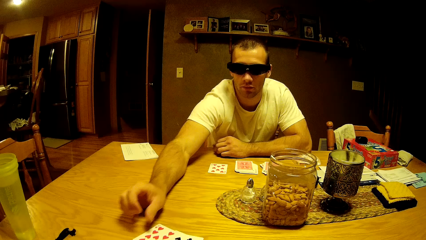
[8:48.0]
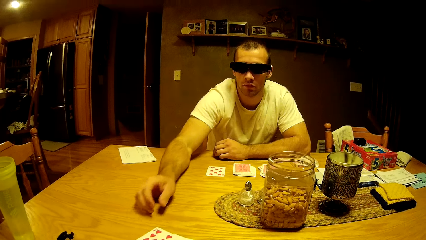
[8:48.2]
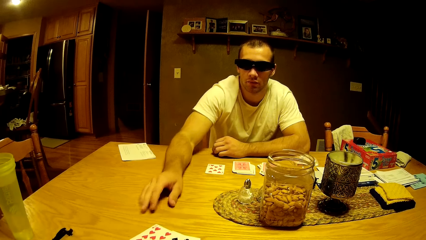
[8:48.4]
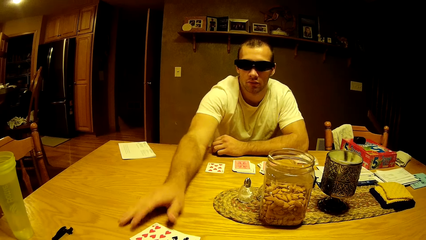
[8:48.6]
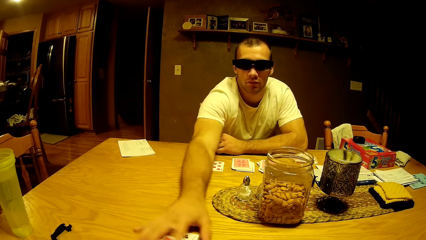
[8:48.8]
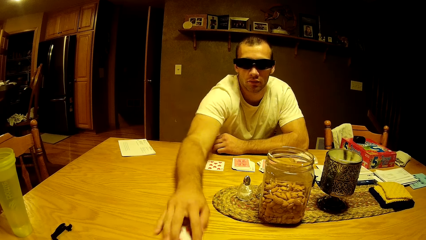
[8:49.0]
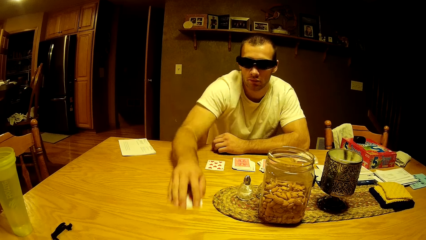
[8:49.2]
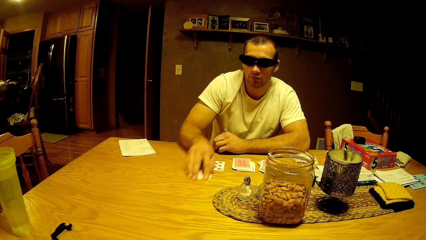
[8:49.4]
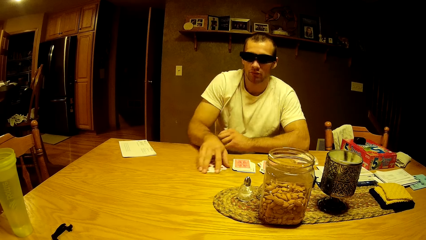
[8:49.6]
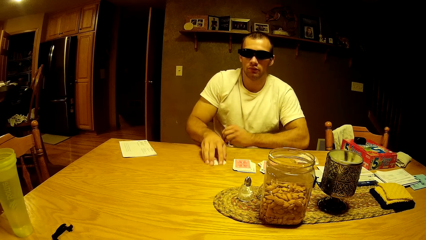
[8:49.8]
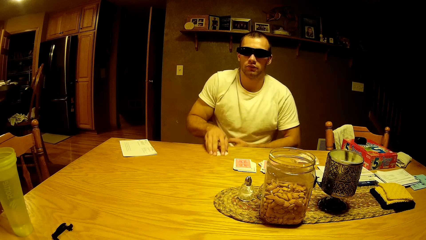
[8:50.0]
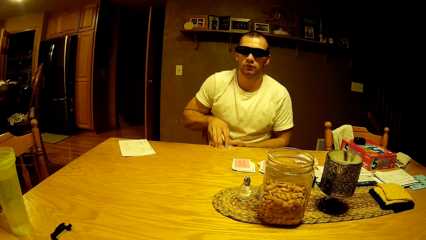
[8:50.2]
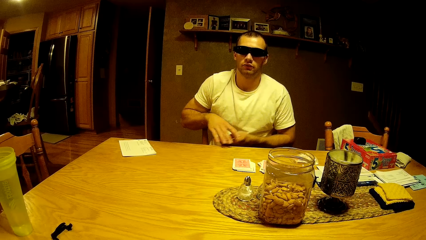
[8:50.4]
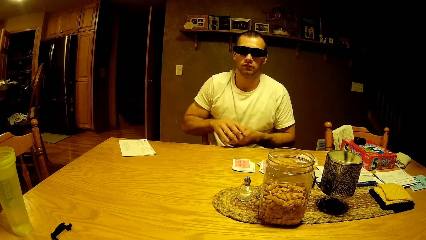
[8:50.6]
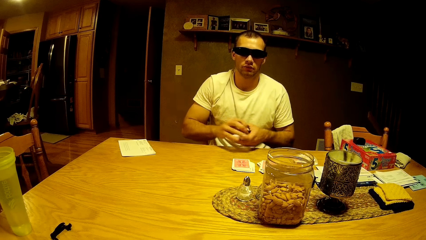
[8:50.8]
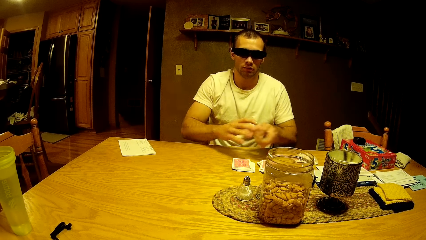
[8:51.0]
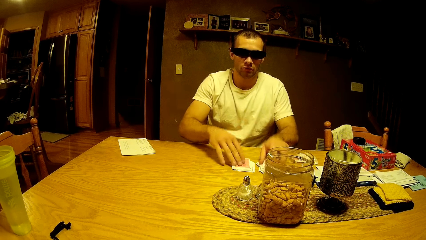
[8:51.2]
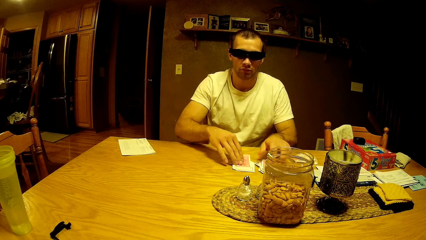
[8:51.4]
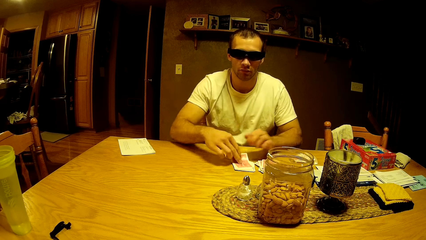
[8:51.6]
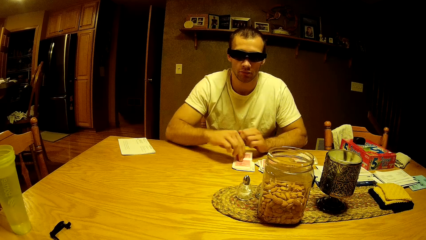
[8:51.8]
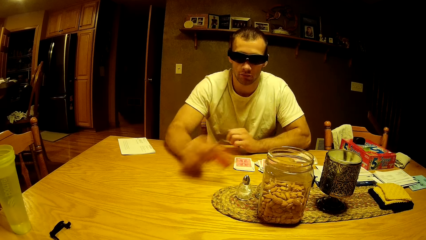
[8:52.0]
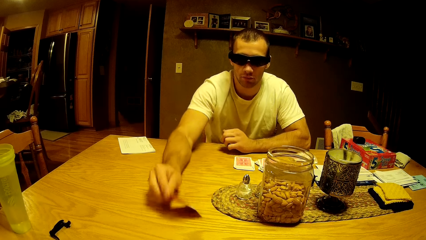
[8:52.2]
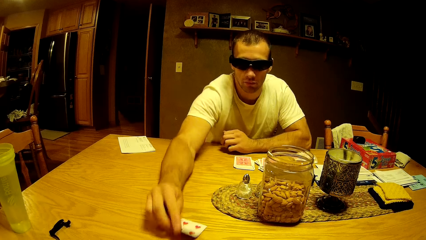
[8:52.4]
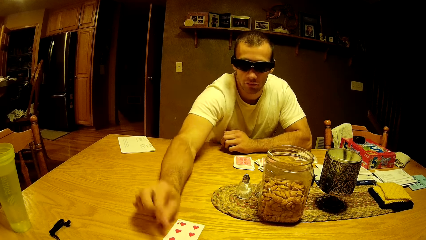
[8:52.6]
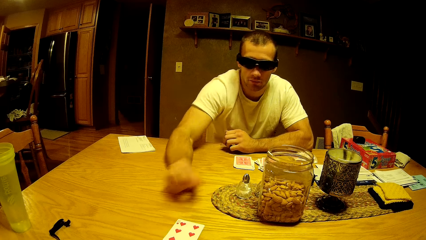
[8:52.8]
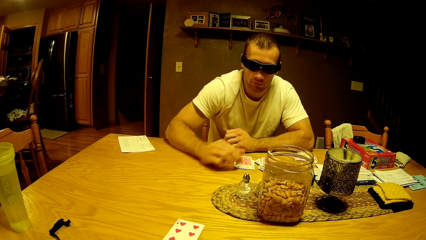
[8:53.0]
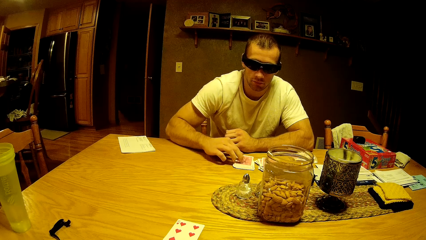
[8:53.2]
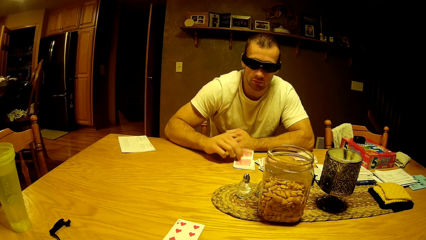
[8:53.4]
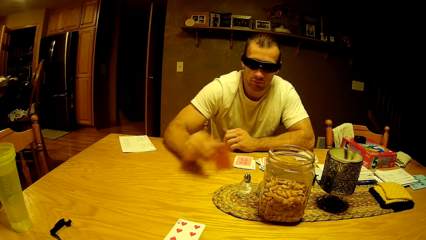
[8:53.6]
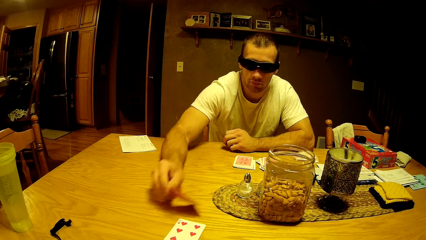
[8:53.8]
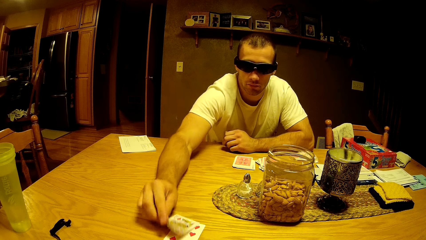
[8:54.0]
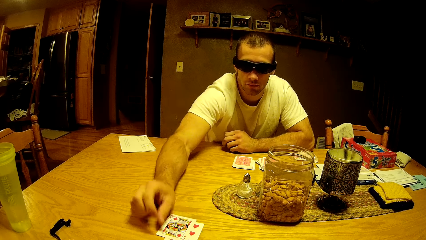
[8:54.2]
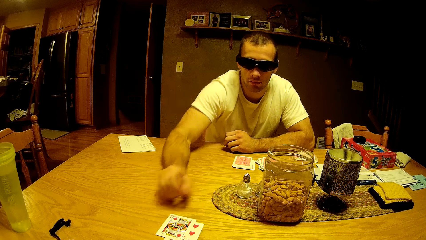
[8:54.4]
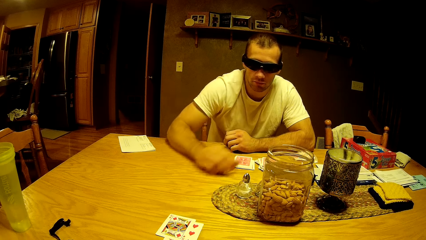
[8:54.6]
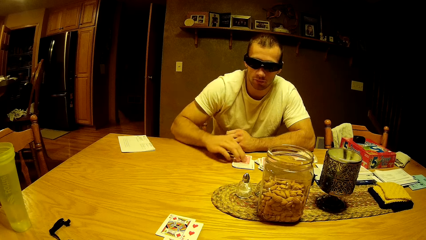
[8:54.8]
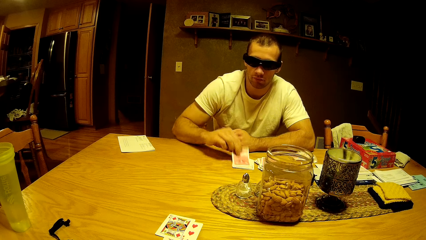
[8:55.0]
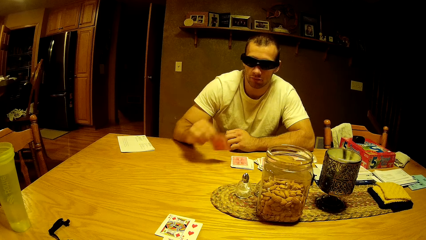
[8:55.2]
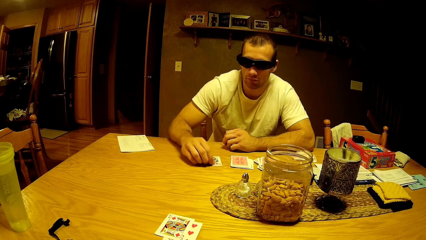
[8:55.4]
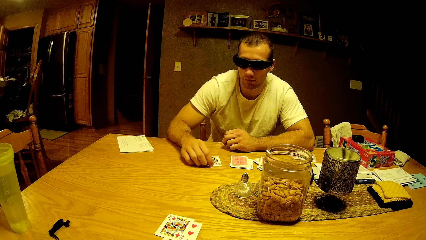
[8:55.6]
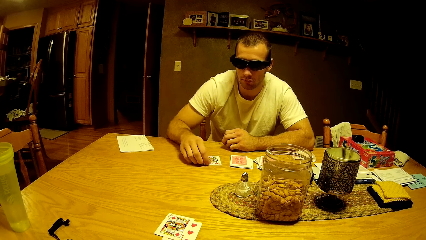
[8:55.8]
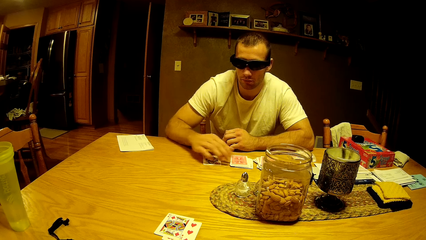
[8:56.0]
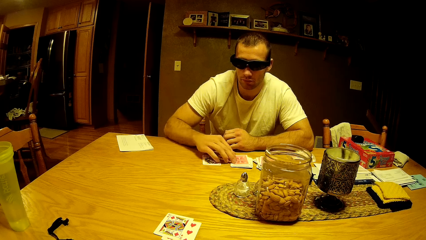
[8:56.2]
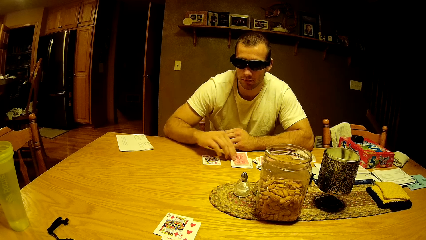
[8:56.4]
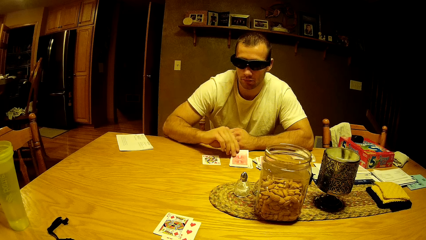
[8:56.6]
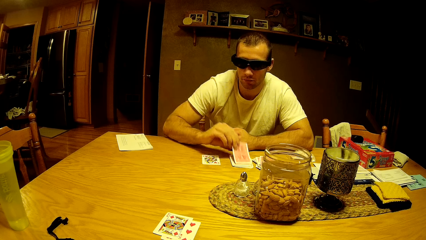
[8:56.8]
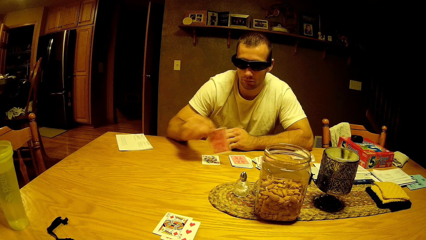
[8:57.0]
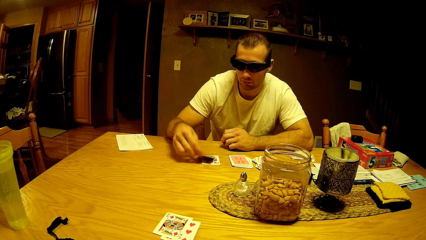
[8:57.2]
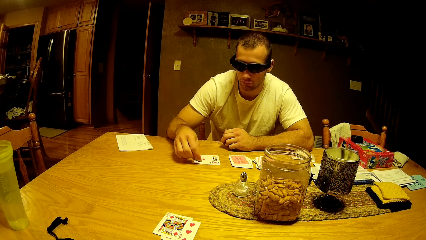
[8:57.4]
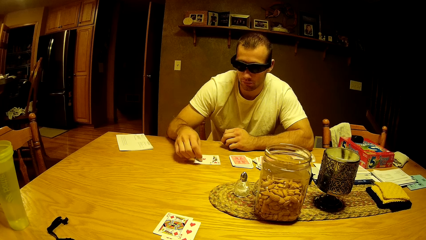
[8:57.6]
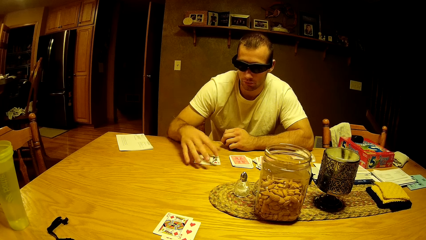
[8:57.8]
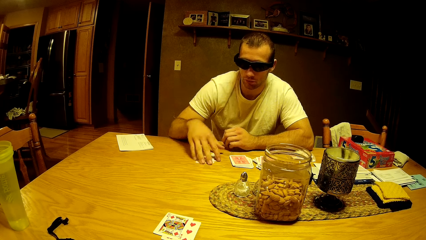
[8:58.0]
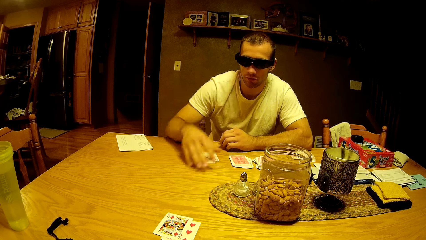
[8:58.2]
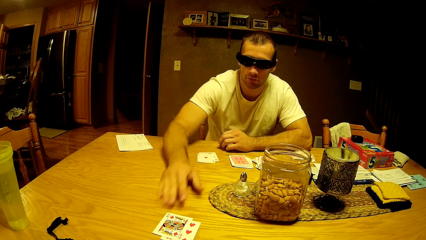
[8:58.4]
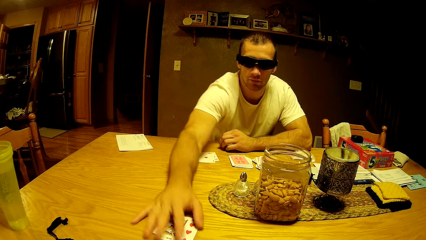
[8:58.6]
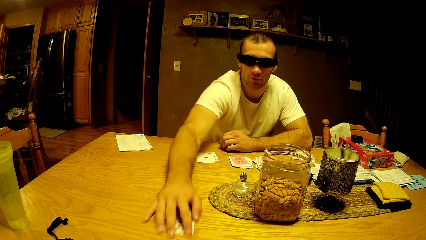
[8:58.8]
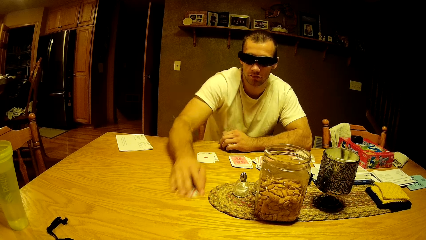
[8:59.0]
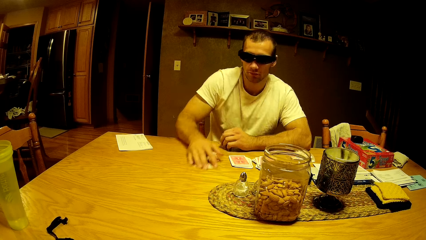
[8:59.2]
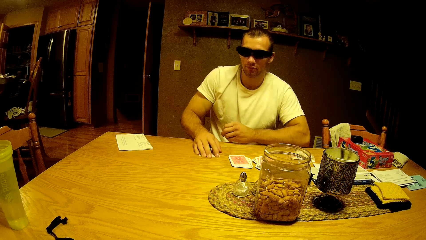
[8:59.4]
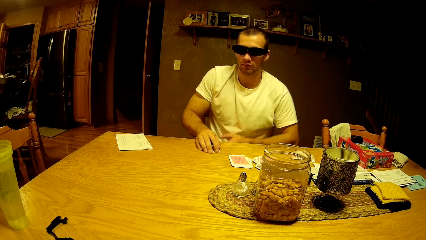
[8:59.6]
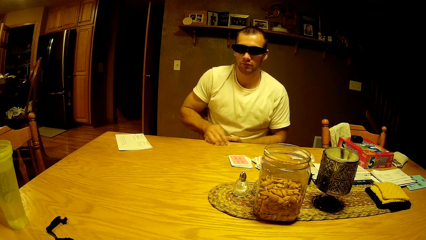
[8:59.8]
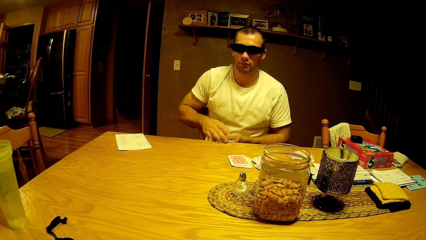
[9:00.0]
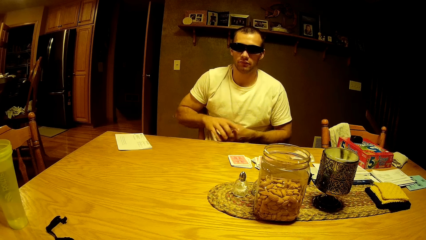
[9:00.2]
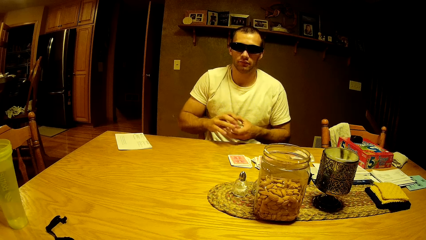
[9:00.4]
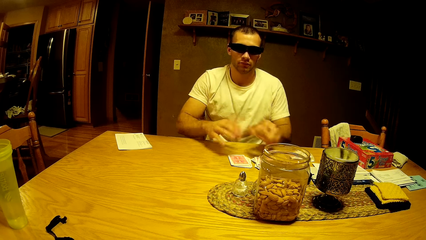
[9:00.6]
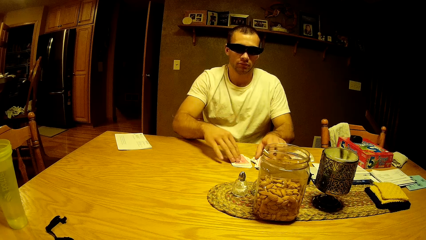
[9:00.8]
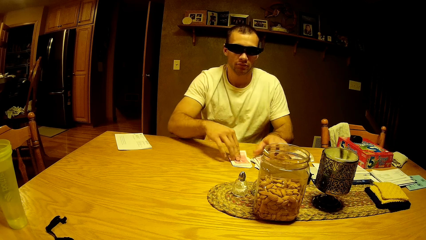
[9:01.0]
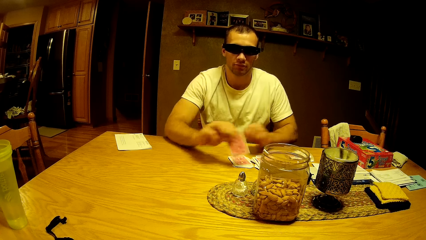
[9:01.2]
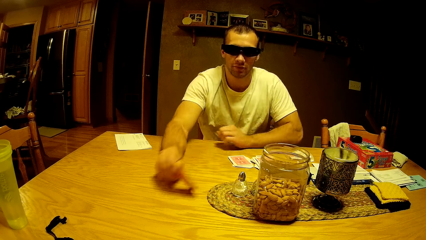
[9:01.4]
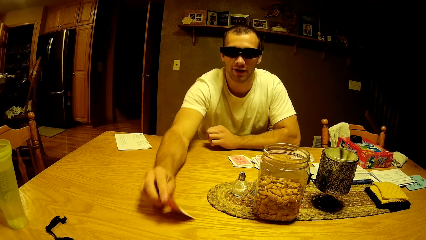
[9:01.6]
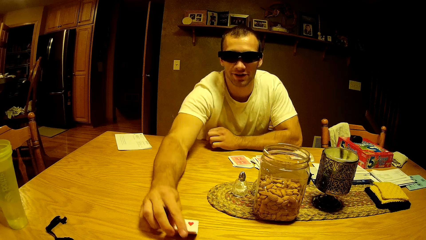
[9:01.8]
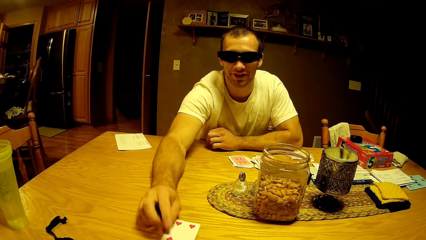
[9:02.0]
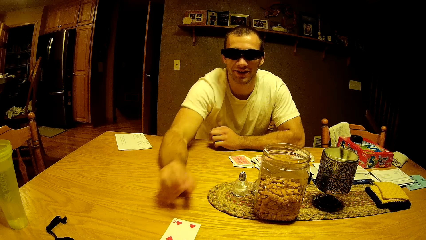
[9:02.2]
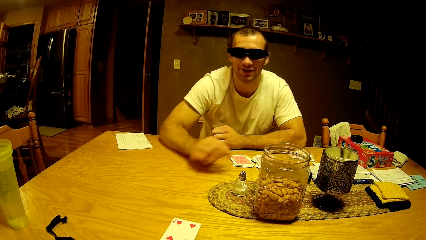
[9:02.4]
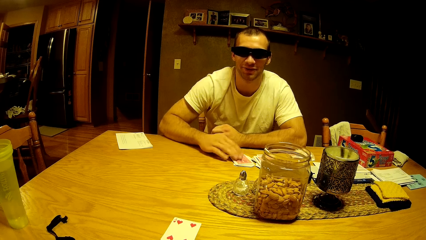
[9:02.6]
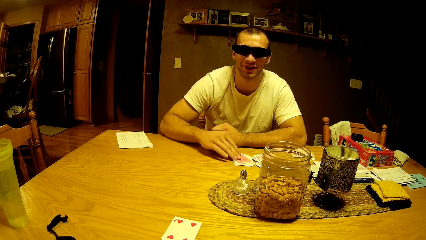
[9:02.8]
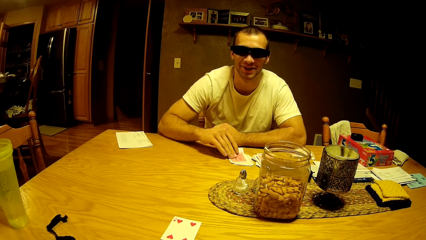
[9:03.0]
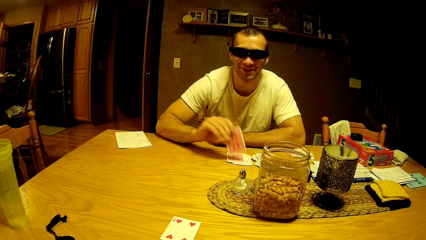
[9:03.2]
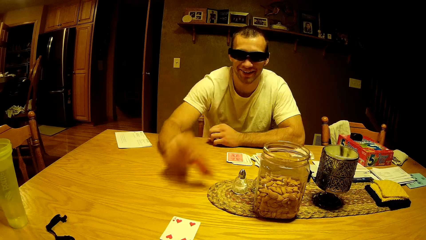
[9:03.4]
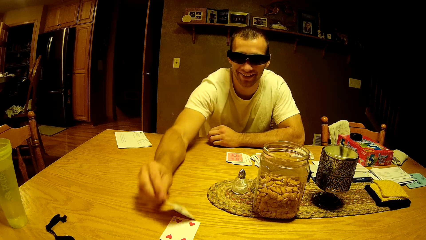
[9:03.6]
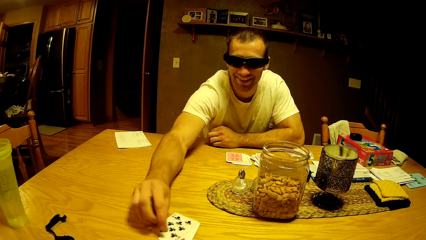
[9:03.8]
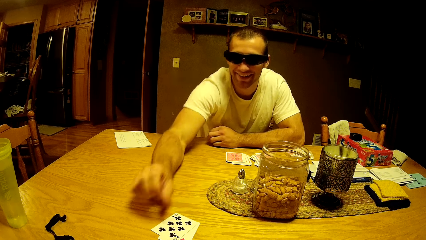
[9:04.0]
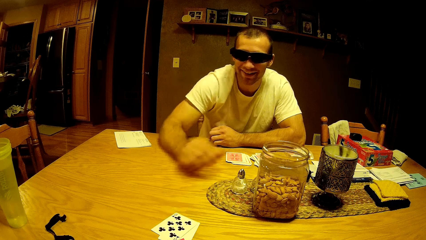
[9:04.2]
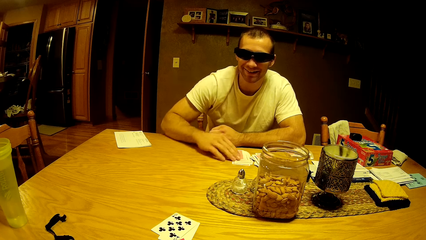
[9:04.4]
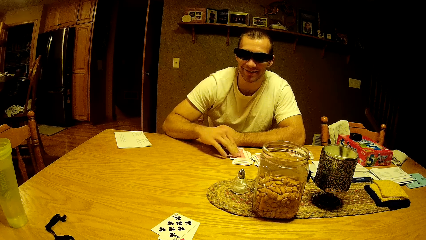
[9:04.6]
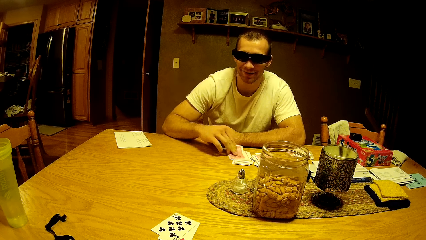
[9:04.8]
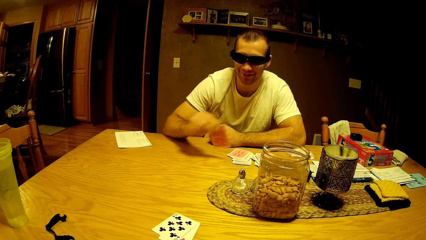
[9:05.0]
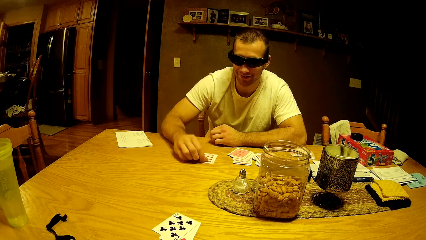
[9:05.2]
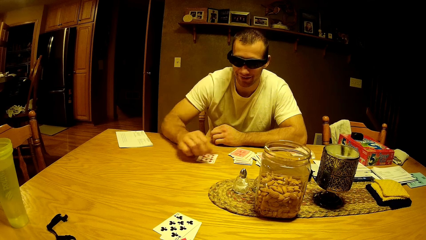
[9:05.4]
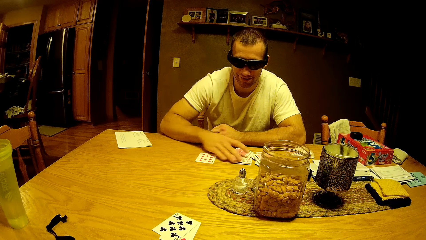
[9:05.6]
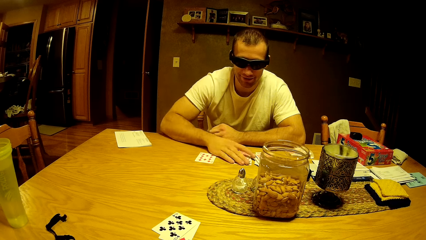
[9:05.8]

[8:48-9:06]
A man puts the card on the table, moves the cards across the table, collects the cards on the table, puts down the cards, picks a card, plays a card game, puts the card on the table, picks a card, puts the card on the table, picks a card, puts the card on the table, picks a card, puts the card on the table, moves the cards at the edge of the table and collects the cards on the table. The man picks a card, plays a card game, puts the card on the table, picks a card, puts the card on the table, picks a card and puts the card on the table.
